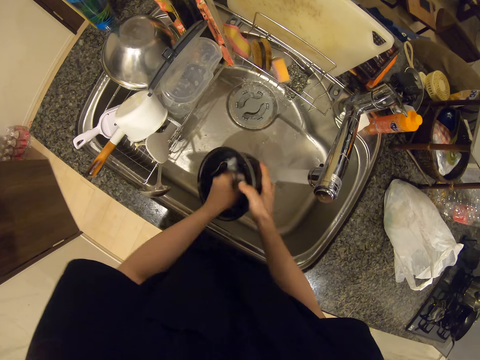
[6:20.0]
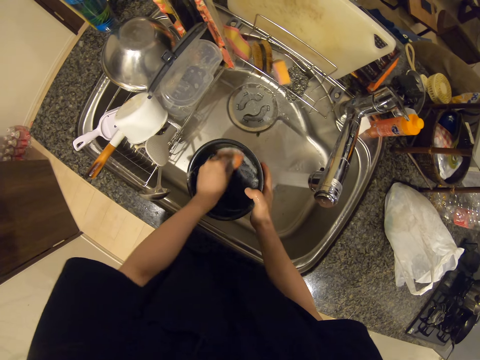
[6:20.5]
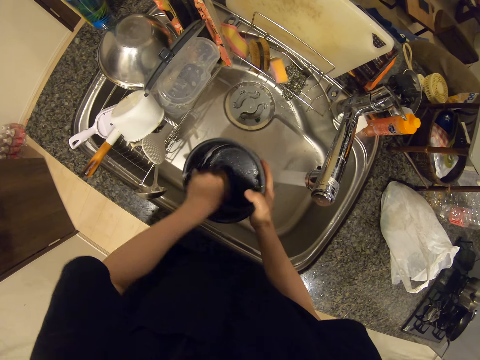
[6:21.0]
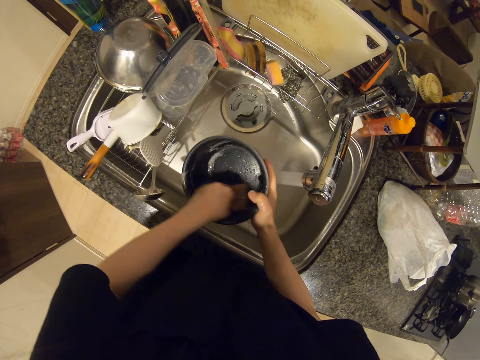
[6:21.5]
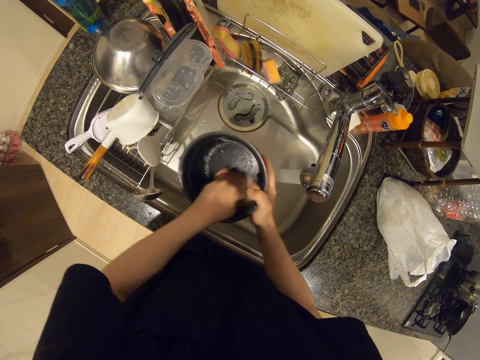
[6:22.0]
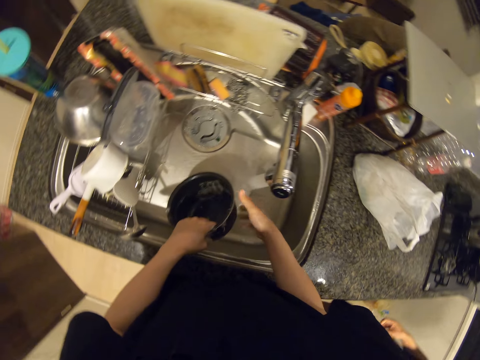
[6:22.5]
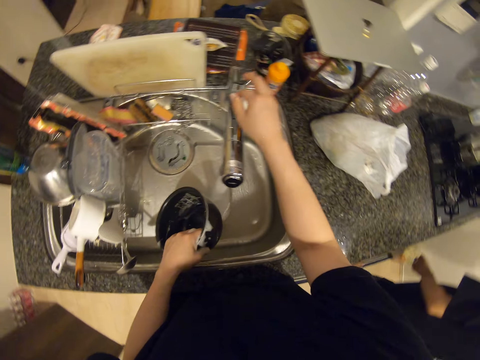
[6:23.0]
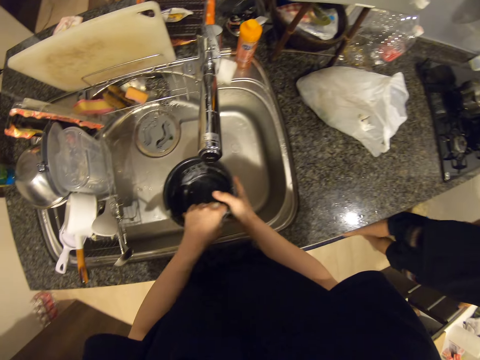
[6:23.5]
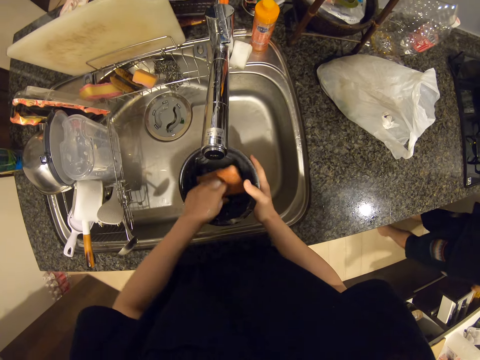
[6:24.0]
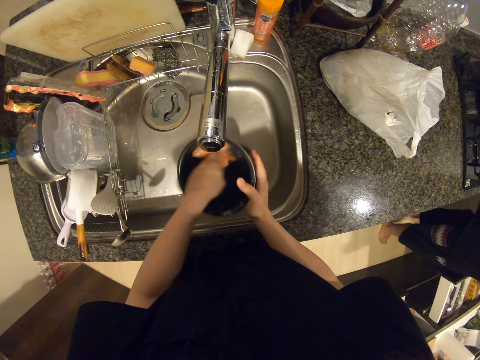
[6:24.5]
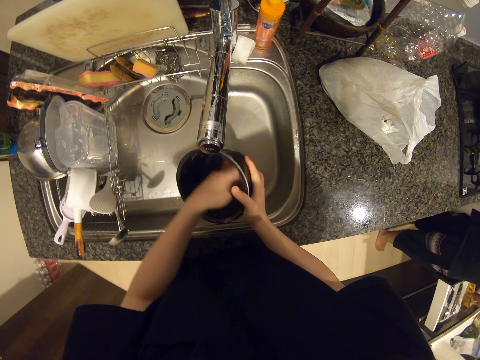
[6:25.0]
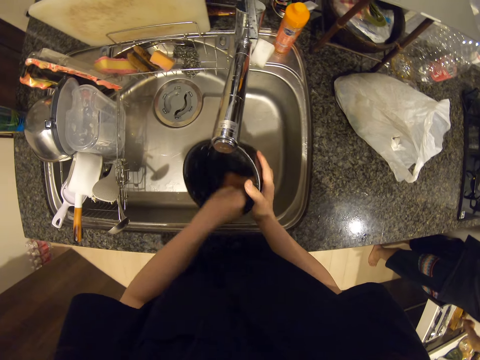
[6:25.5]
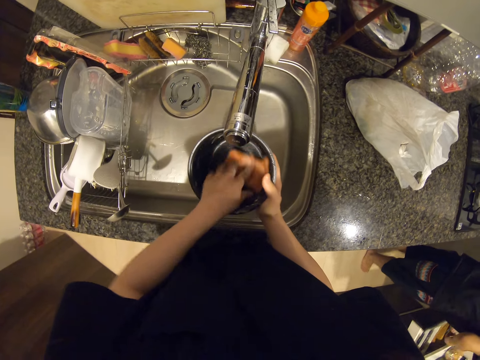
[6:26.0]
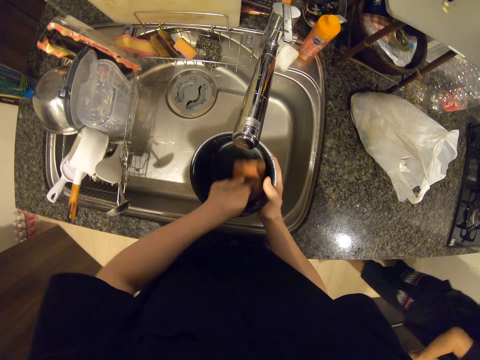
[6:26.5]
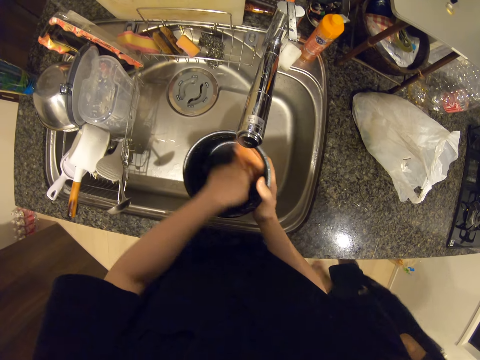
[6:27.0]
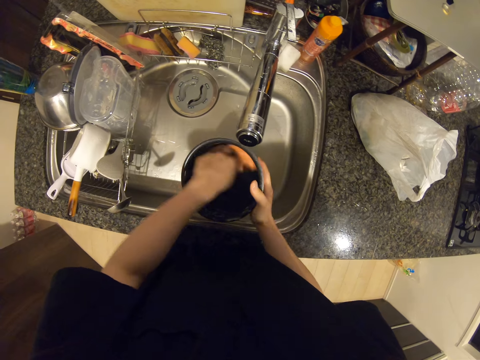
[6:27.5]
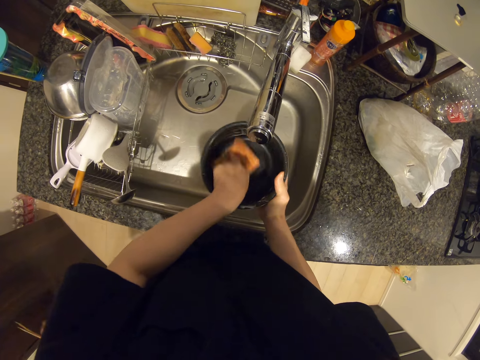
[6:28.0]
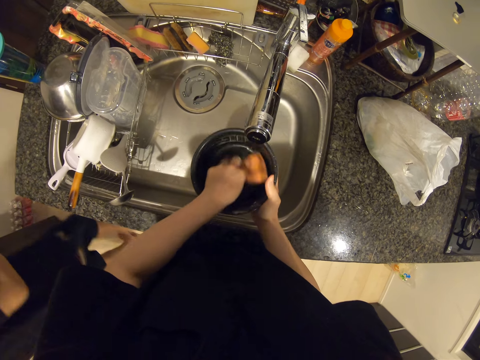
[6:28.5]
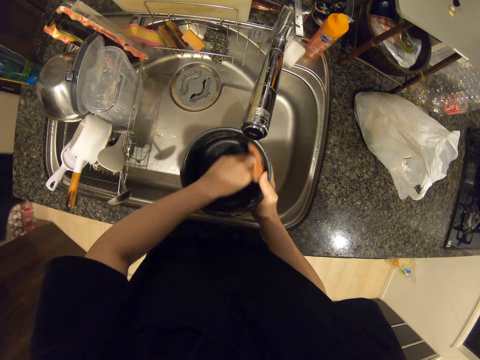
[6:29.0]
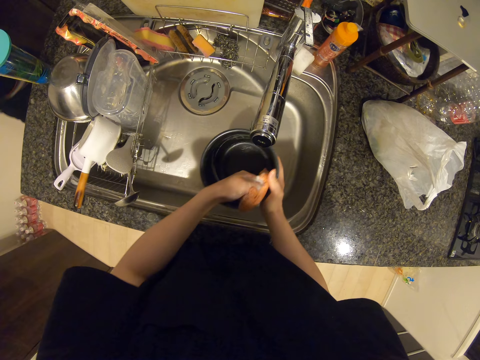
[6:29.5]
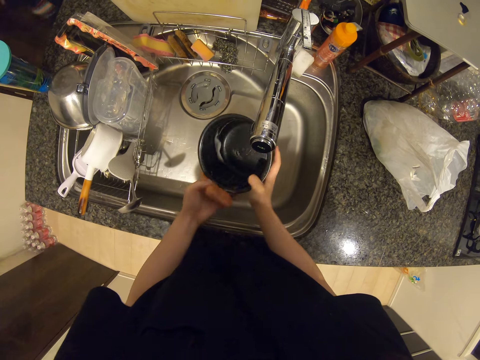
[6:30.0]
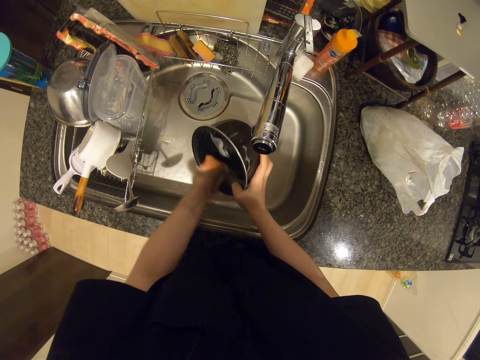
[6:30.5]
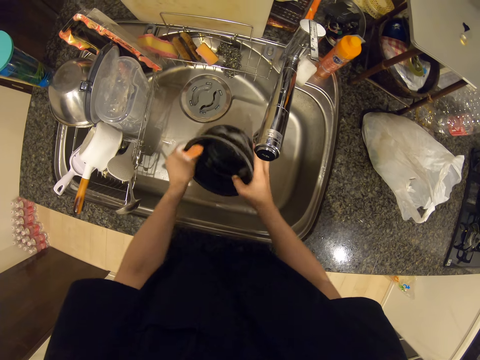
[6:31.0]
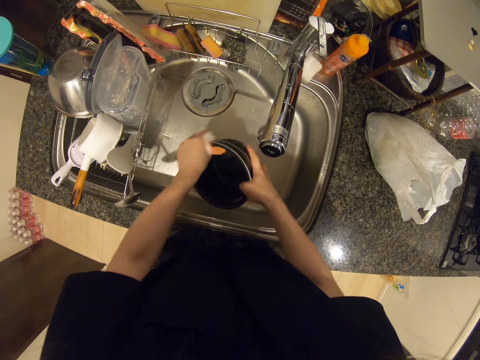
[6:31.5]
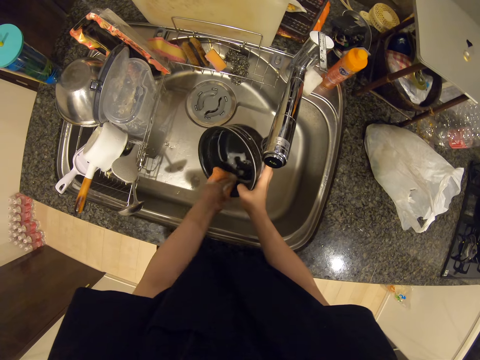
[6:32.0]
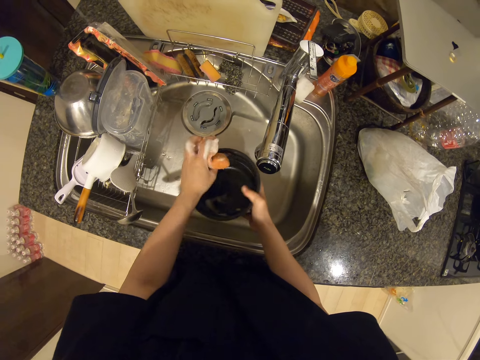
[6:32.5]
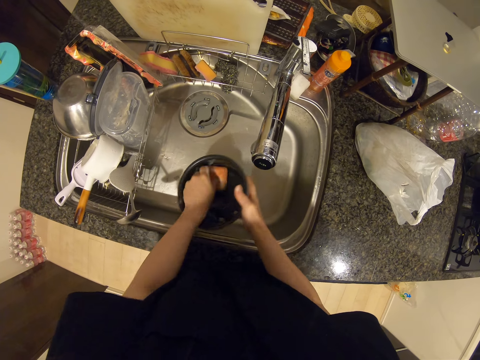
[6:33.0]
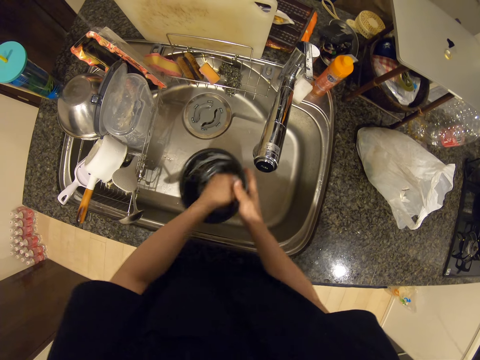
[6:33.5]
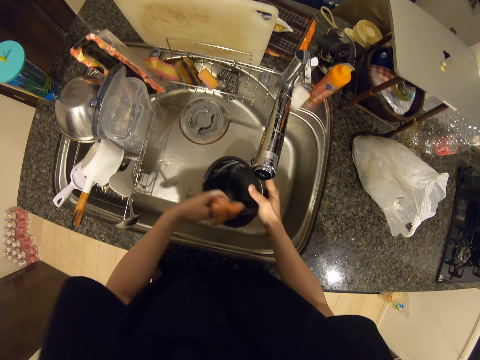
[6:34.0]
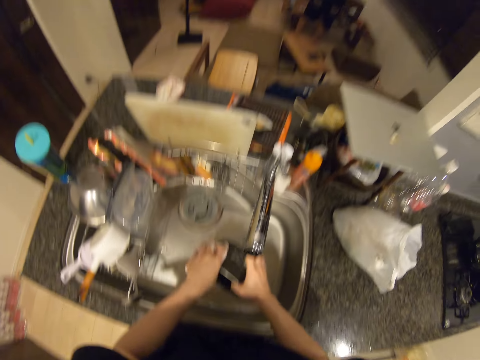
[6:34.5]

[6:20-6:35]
The camera wearer closes the tap by its handle with her right hand. She washes the cooking pot. A man walks.

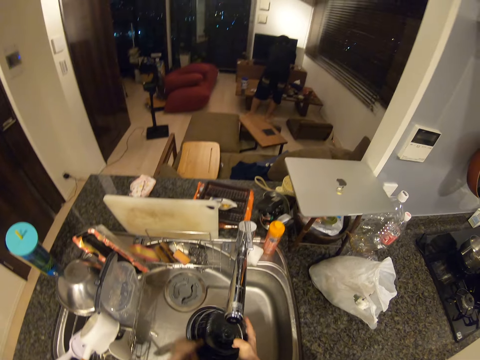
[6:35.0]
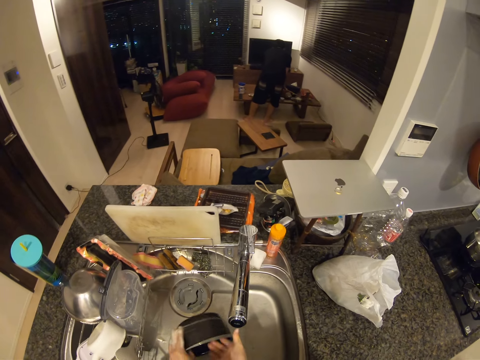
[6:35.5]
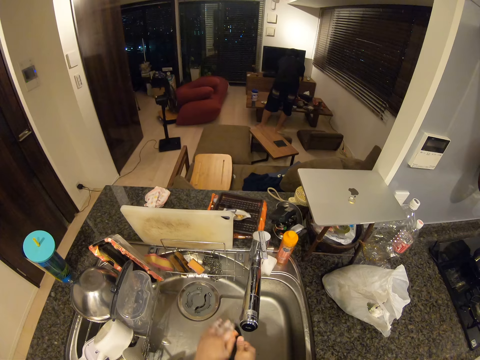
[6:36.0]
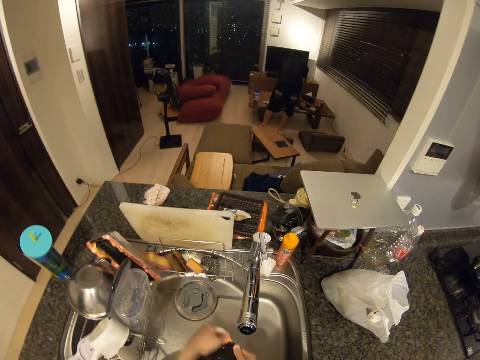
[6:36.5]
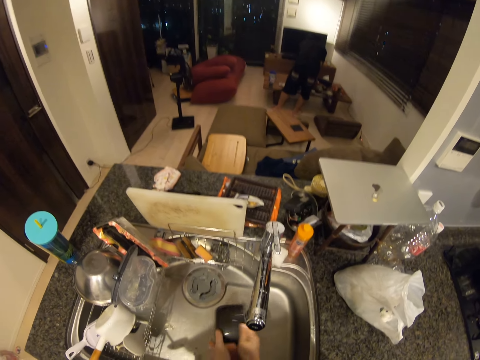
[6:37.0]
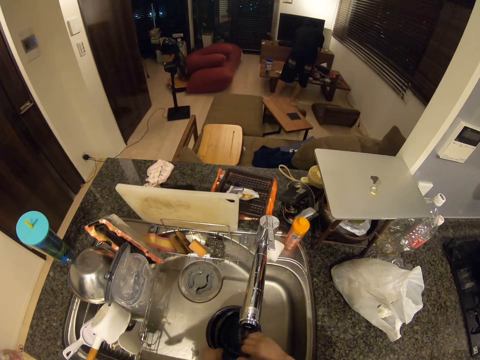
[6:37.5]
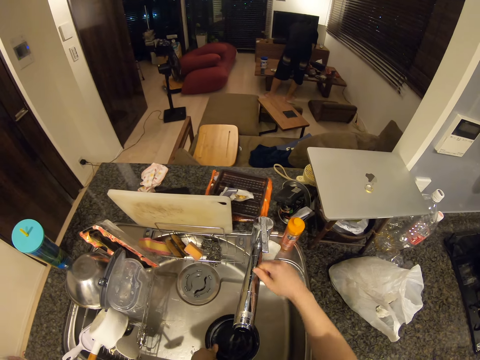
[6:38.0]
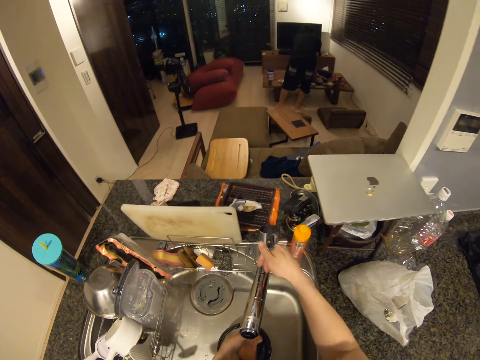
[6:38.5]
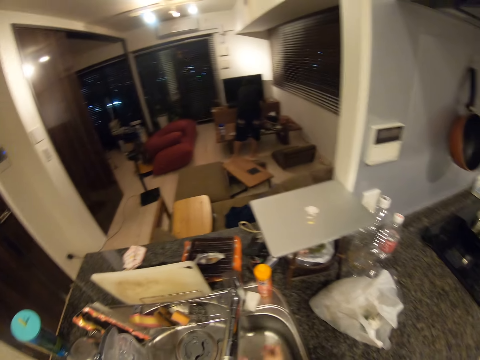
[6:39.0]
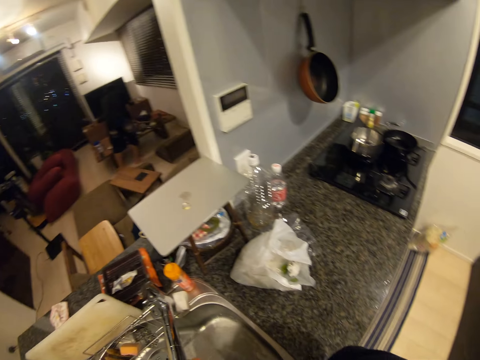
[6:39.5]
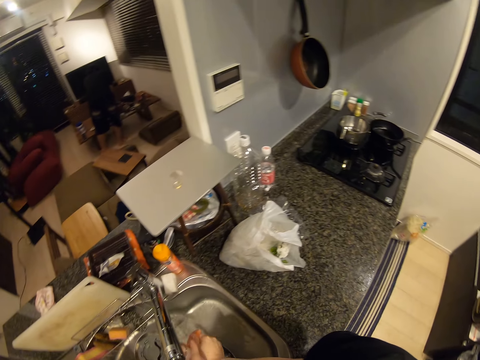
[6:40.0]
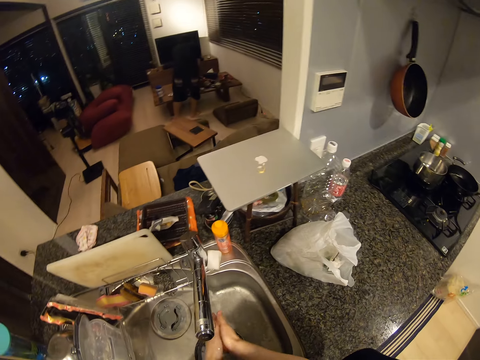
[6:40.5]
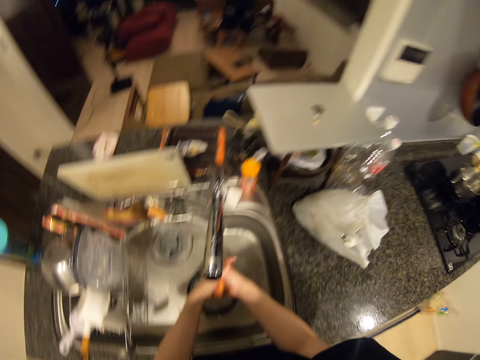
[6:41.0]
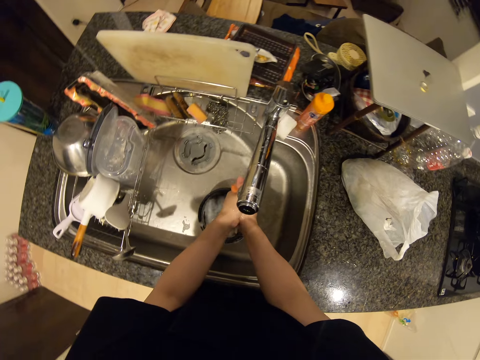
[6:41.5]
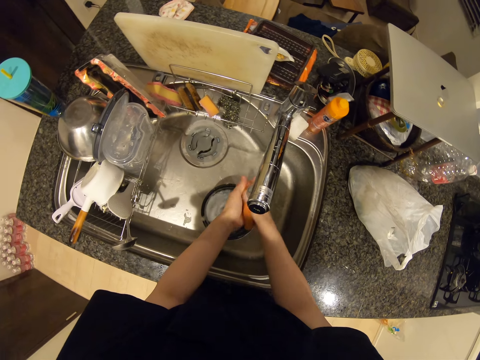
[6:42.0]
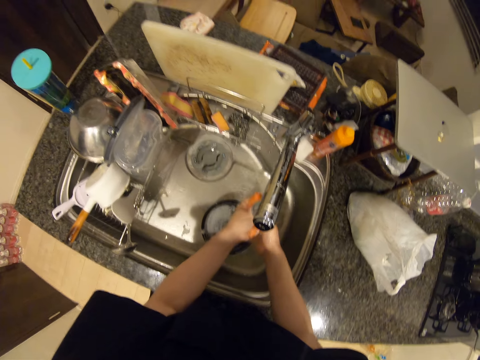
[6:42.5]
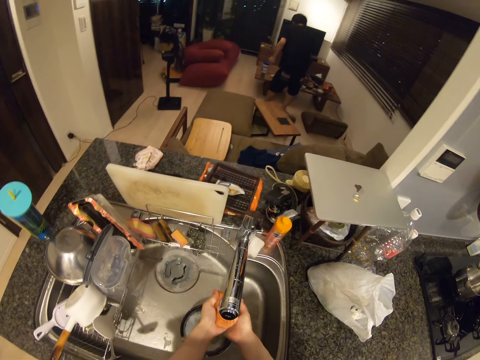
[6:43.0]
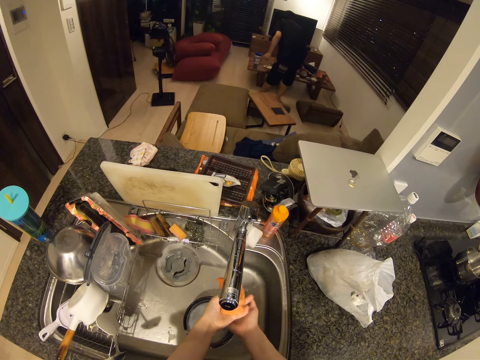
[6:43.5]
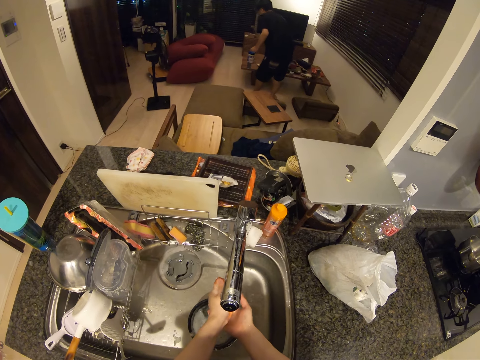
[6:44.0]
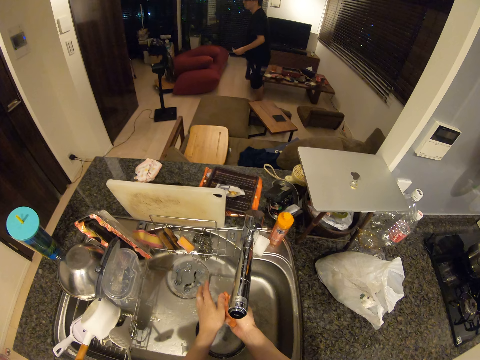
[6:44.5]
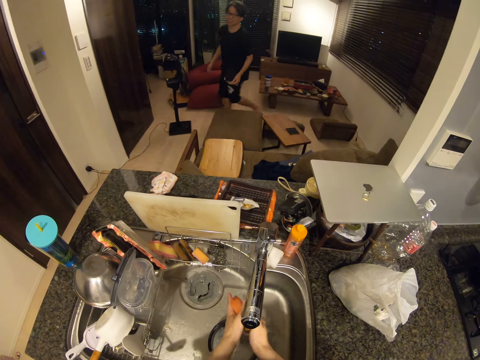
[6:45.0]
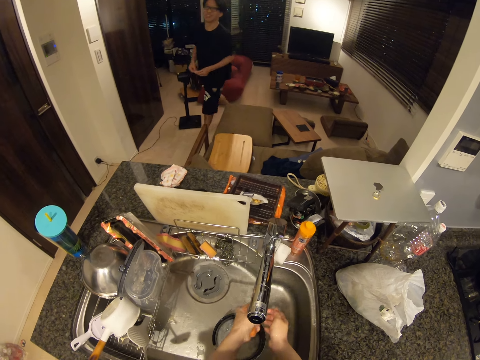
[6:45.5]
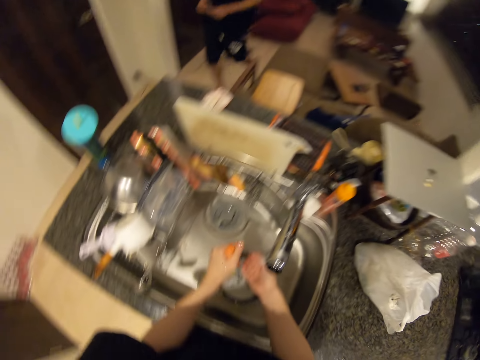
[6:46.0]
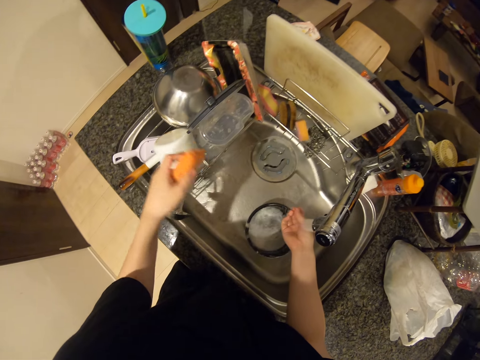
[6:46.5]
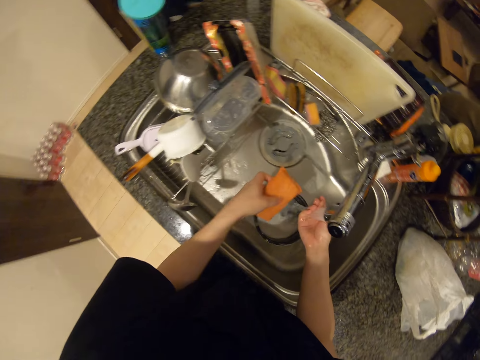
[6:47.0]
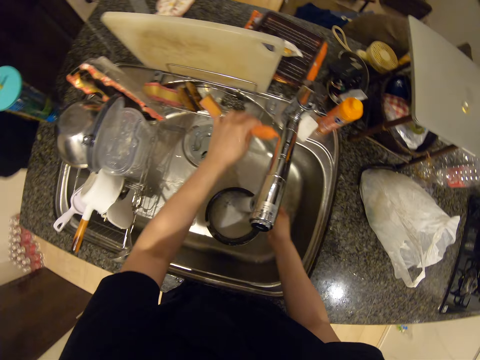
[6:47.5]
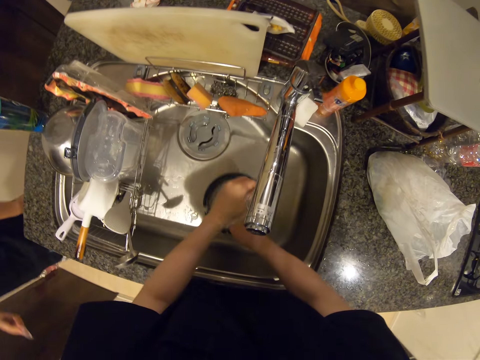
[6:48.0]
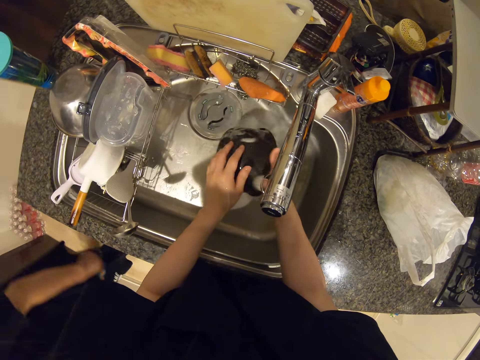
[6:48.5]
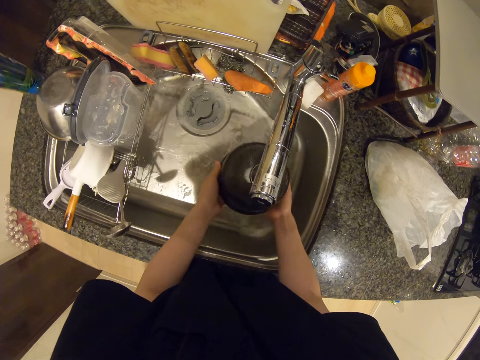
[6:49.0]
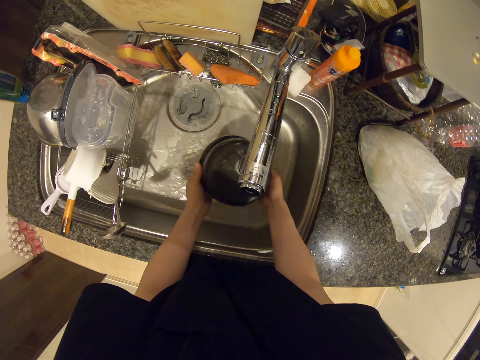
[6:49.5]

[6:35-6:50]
The camera wearer opens the tap by its handle with her right hand. She rinses the sponge in the sink. A man walks. The camera wearer puts the sponge in the sponge holder on the sink. She rinses the inner pot in the sink. She cleans the cooking pot.
